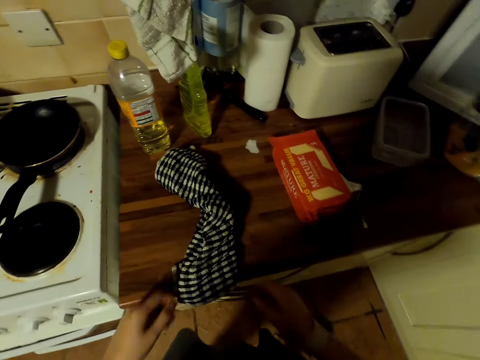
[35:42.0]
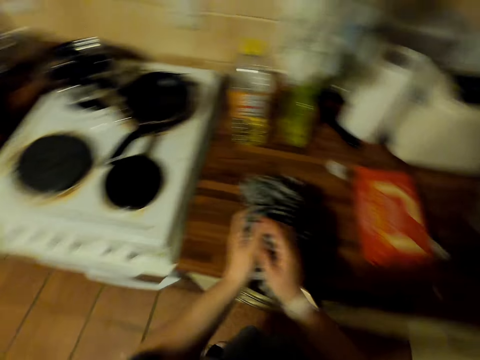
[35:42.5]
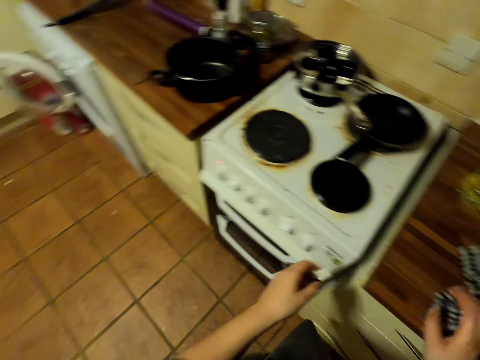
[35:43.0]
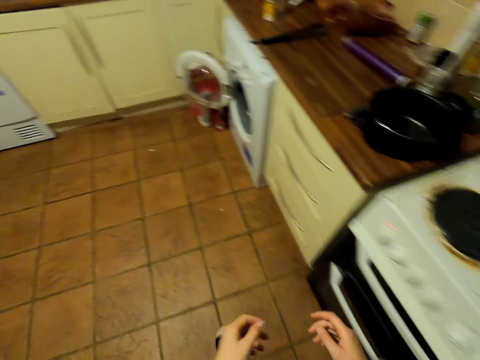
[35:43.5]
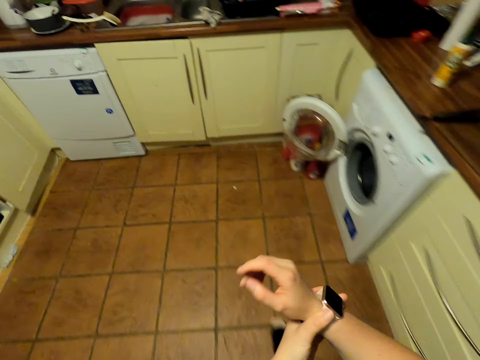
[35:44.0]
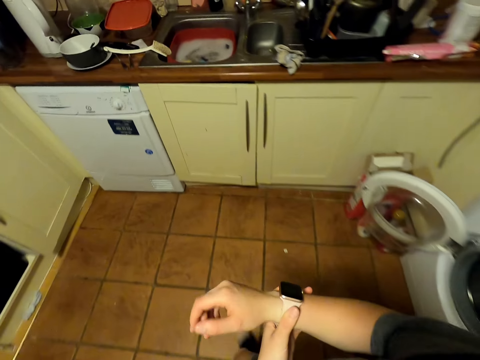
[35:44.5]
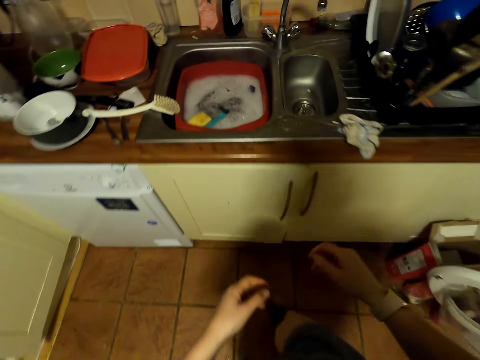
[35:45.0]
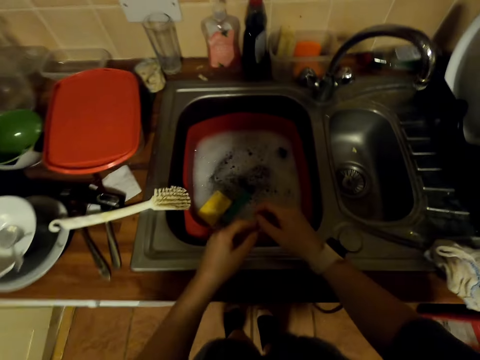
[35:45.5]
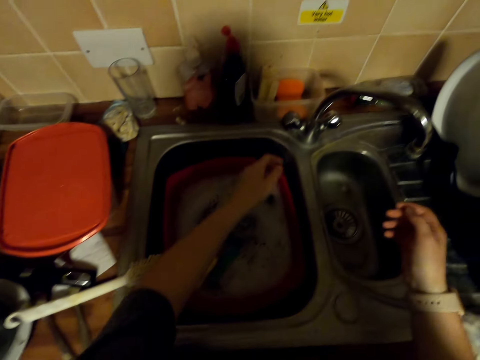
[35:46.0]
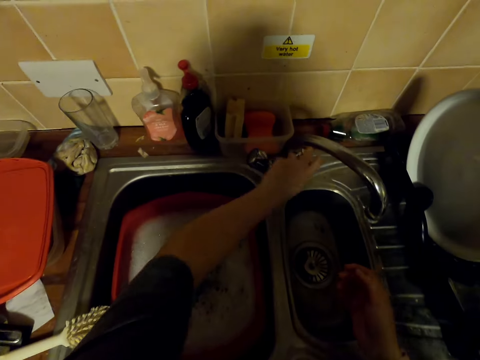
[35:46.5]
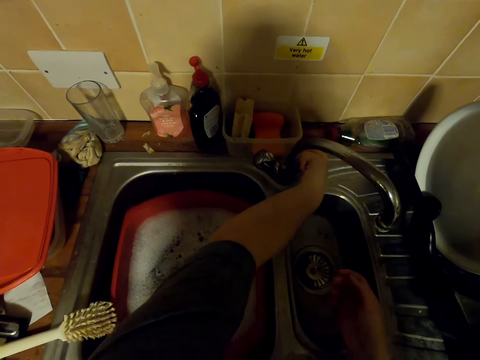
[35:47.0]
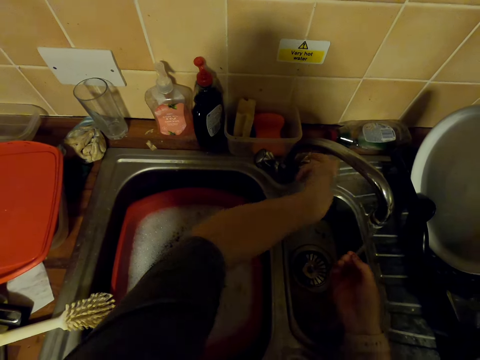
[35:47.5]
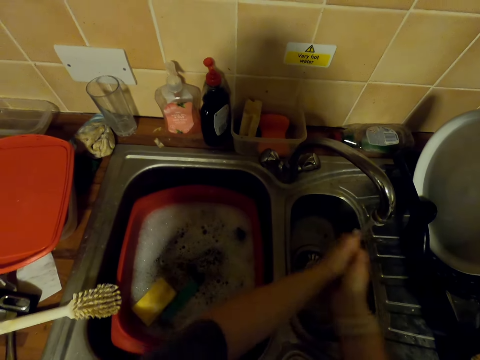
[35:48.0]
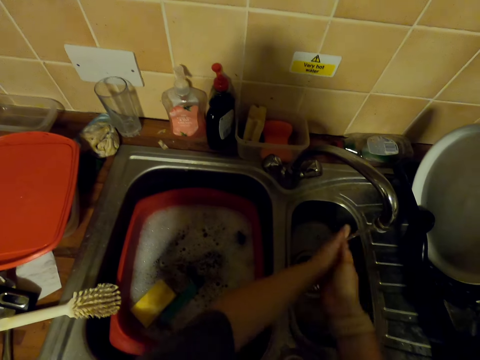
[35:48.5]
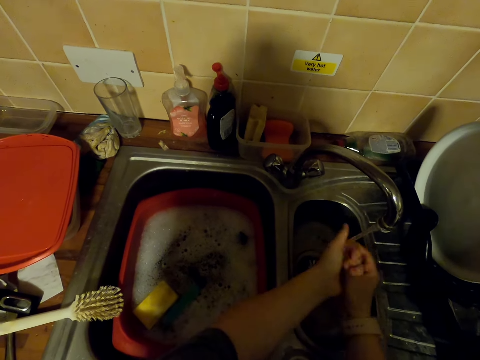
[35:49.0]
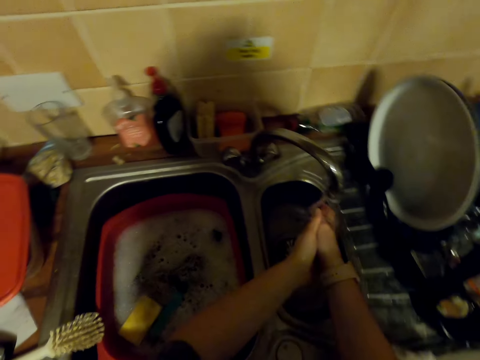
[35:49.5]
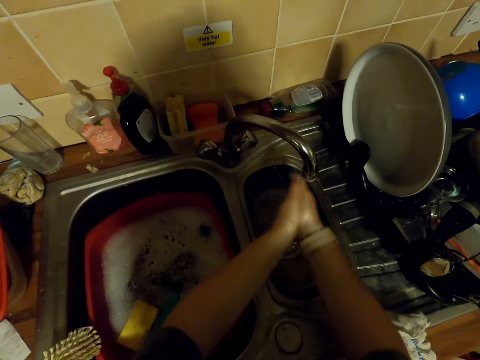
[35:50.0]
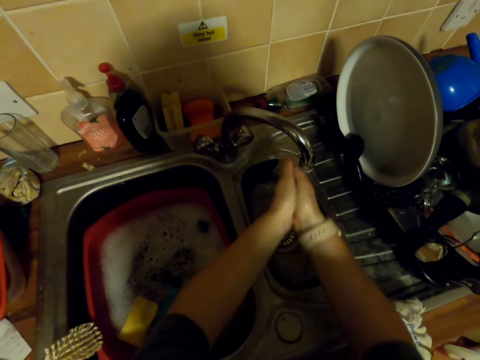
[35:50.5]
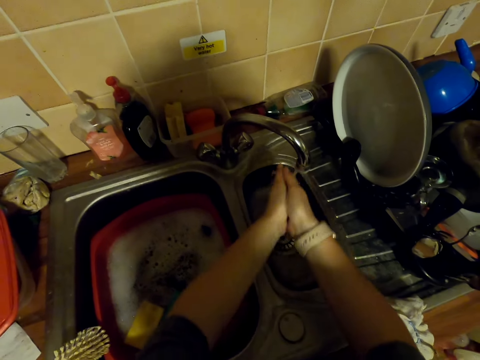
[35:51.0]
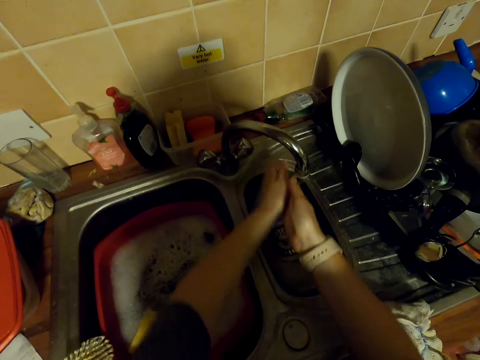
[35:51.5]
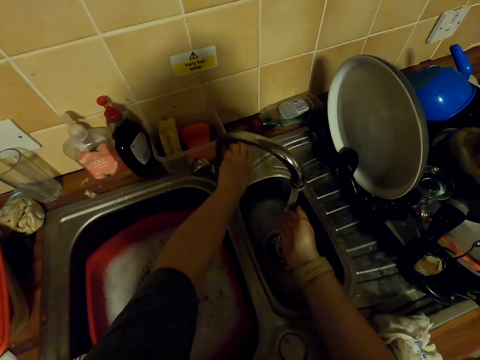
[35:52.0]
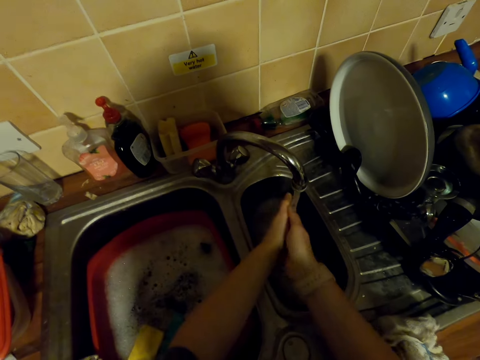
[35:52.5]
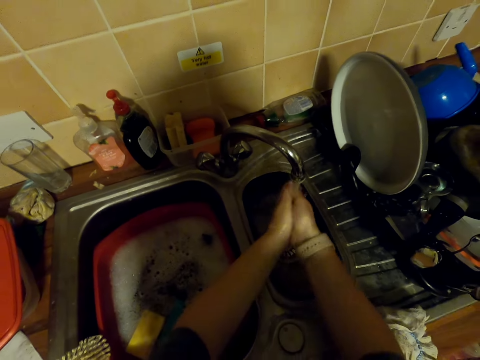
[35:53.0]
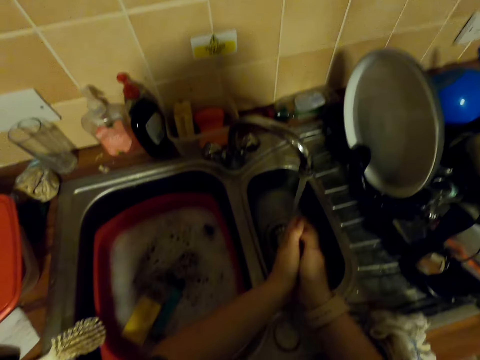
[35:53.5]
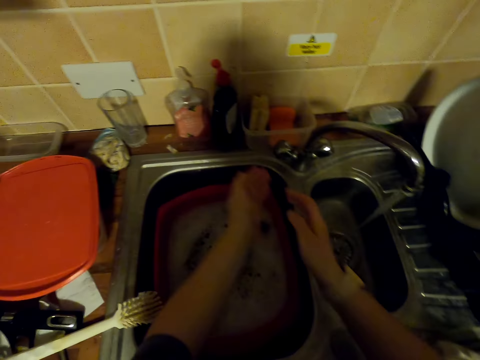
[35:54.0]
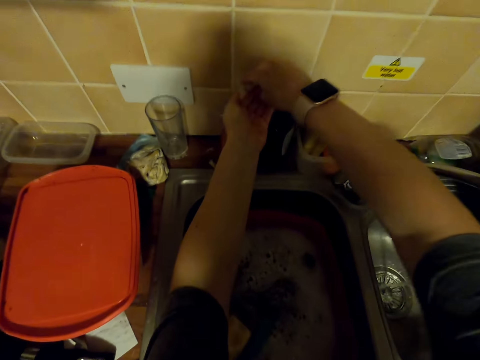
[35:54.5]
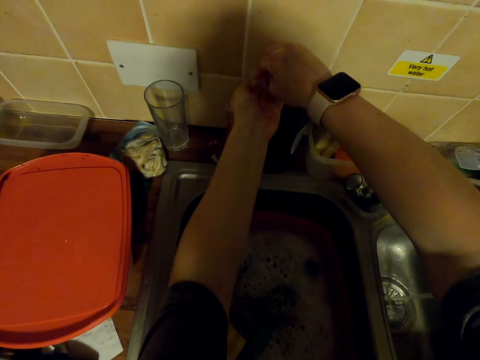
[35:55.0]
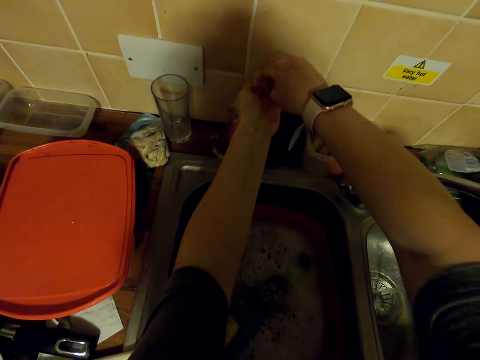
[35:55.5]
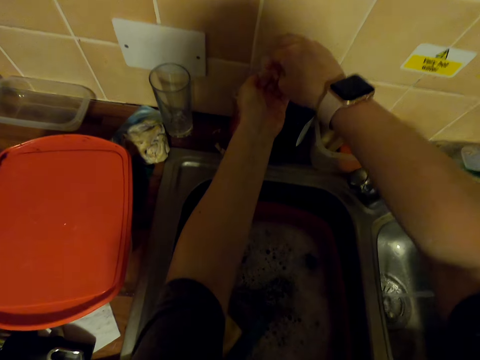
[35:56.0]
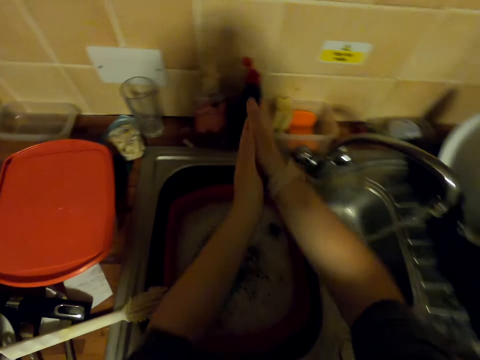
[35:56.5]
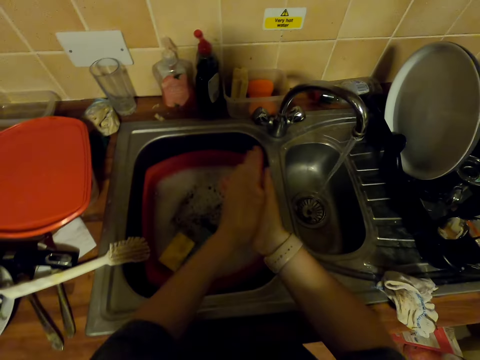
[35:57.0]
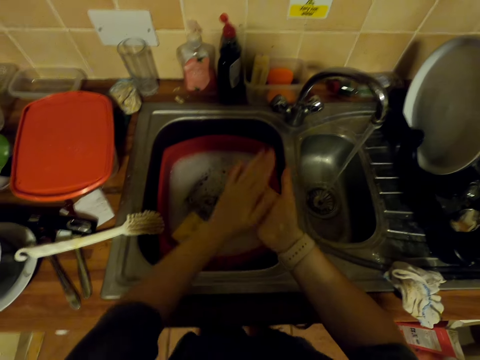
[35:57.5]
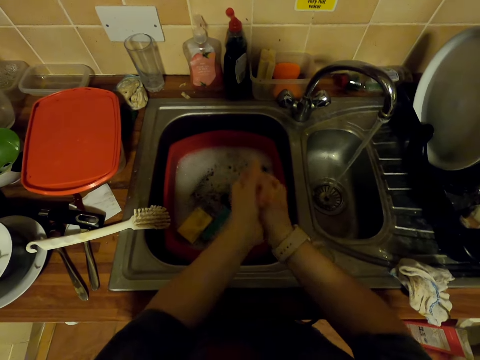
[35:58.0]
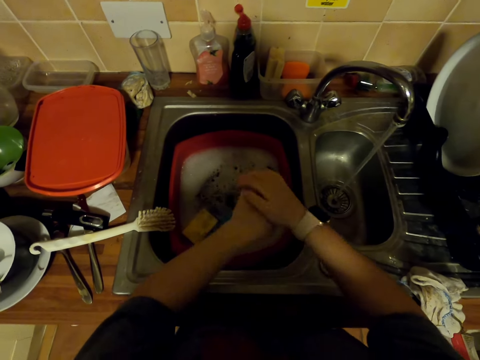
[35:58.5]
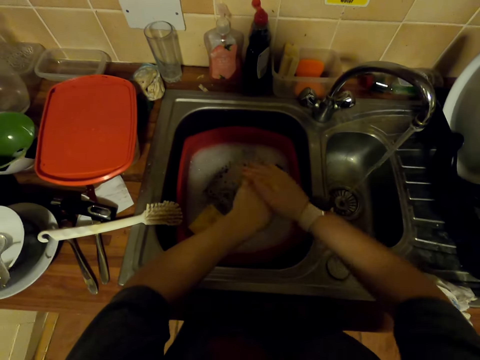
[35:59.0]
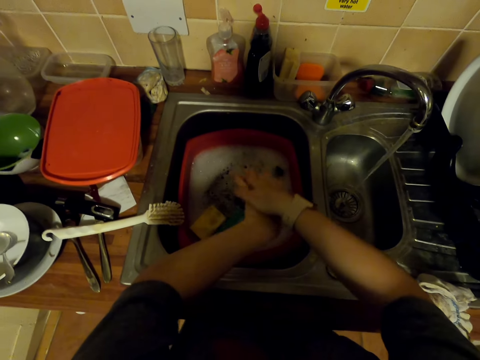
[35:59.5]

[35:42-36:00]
The camera wearer wipes her hands with a kitchen towel. She walks towards the sink. She adjusts her watch. She opens the faucet. She washes her hands in the sink. She turns the faucet. She washes her hands in the sink again. She shakes her hands in the sink. She adds soap in the hands. She presses the soap dispenser. She rubs her hands with soap.

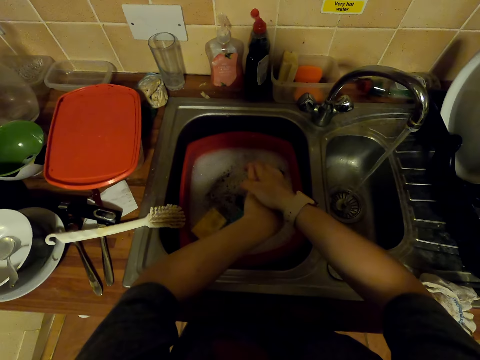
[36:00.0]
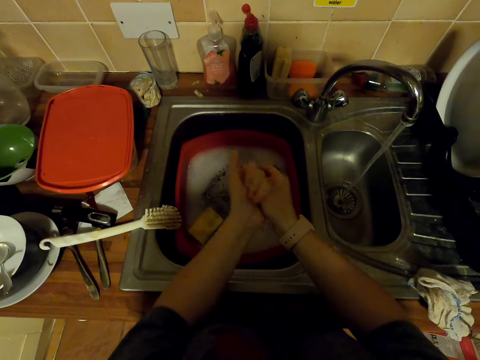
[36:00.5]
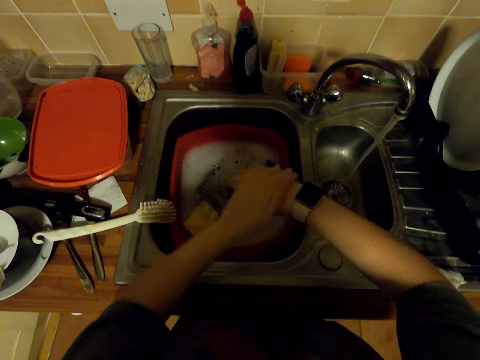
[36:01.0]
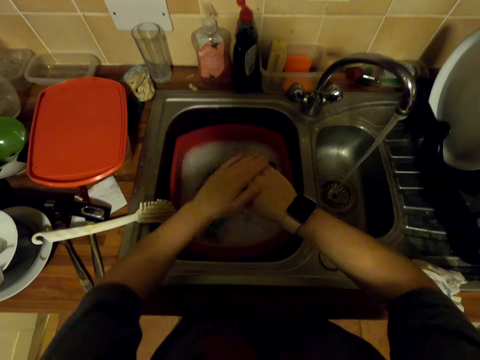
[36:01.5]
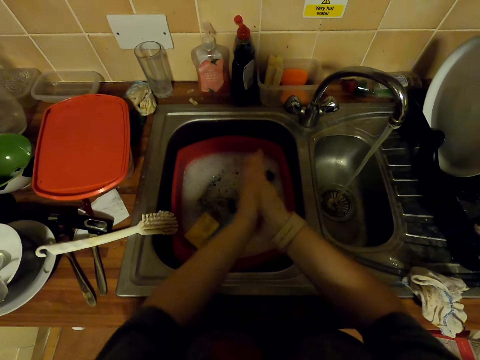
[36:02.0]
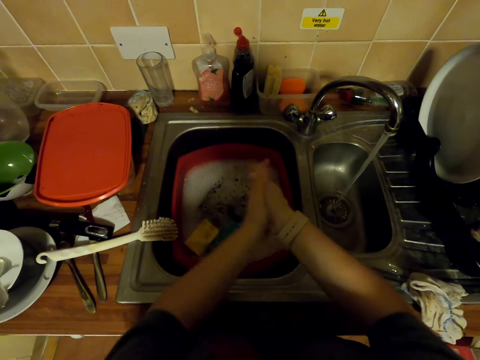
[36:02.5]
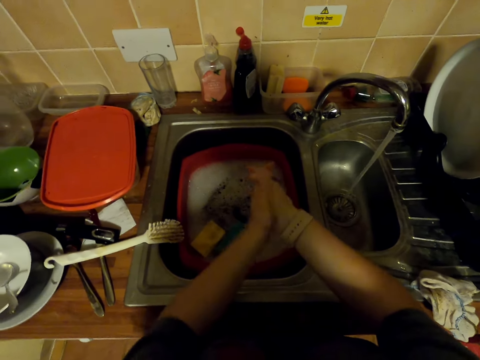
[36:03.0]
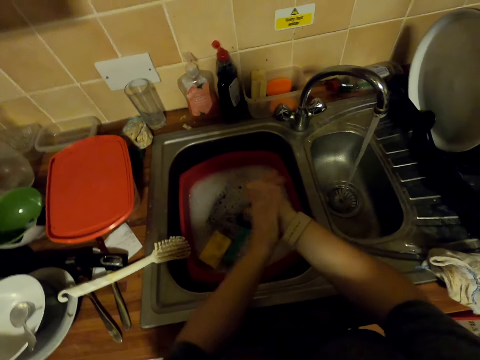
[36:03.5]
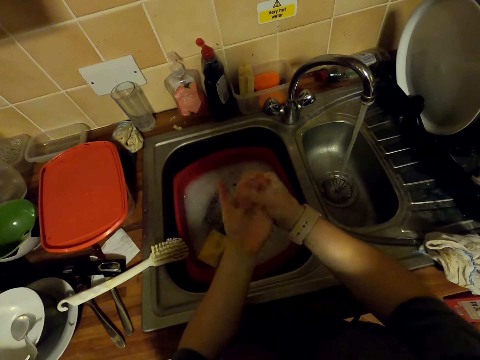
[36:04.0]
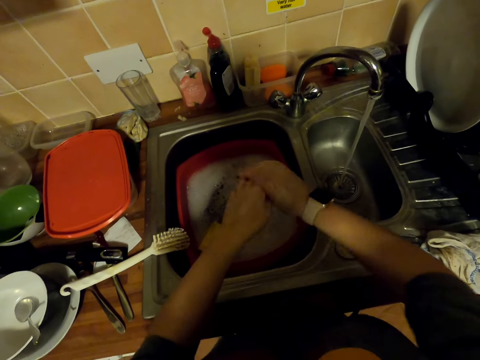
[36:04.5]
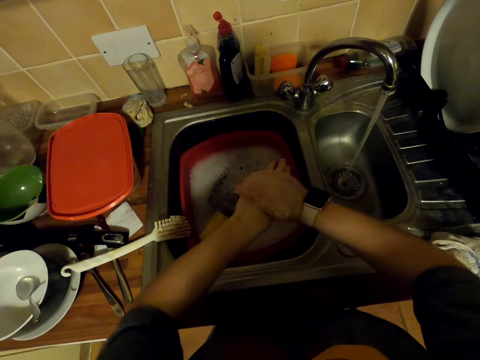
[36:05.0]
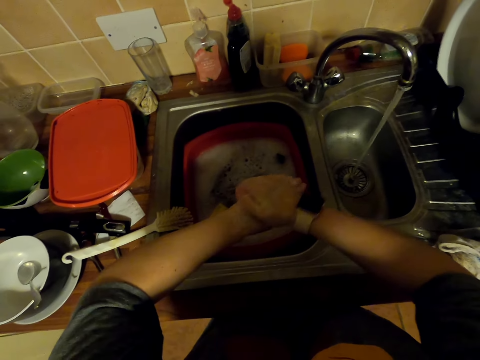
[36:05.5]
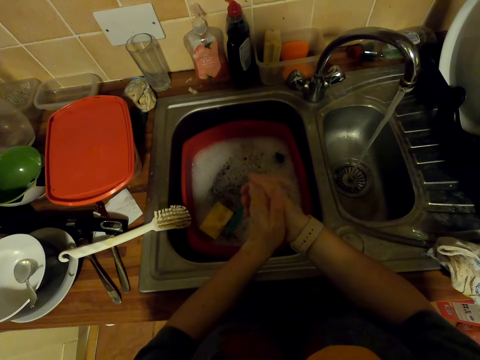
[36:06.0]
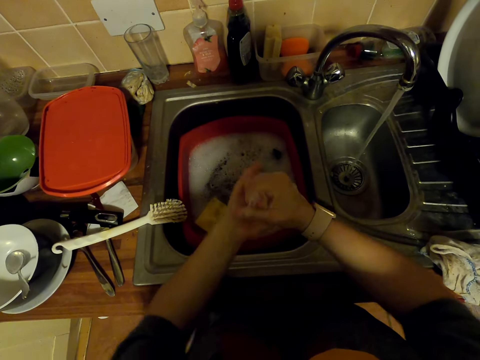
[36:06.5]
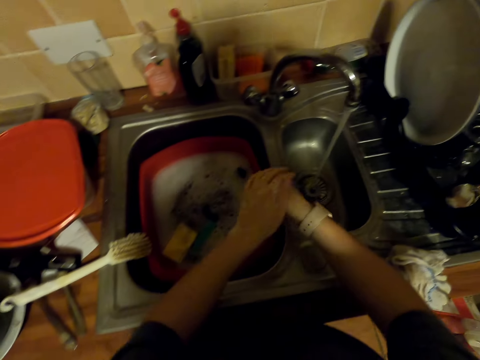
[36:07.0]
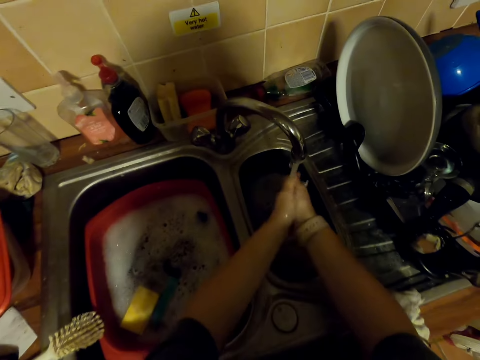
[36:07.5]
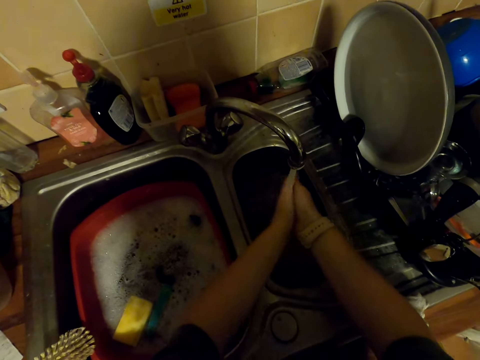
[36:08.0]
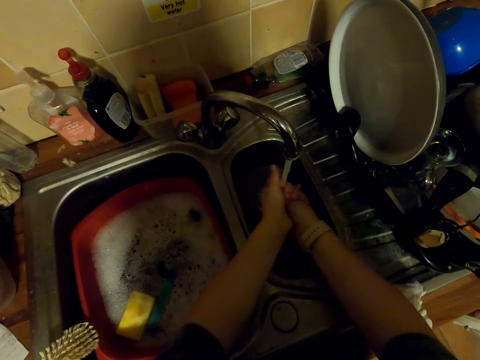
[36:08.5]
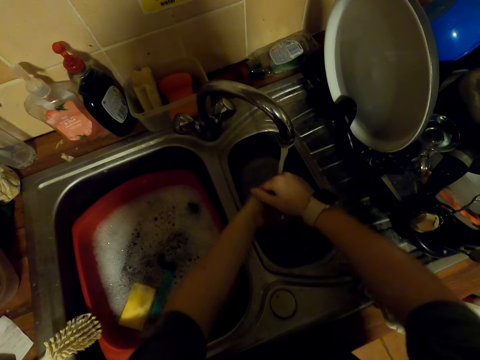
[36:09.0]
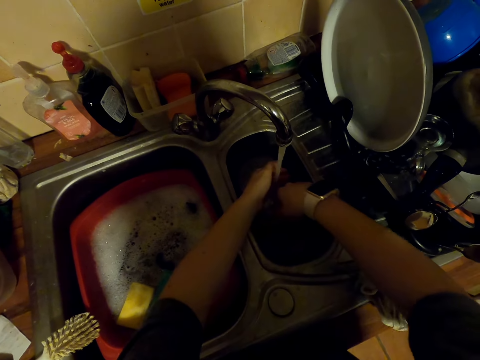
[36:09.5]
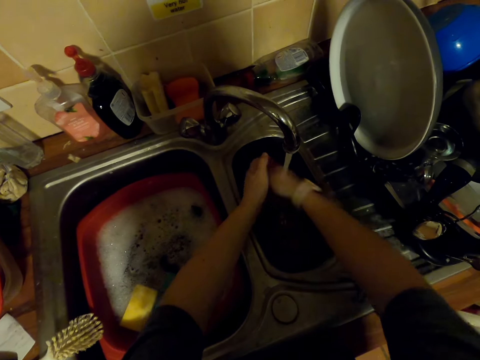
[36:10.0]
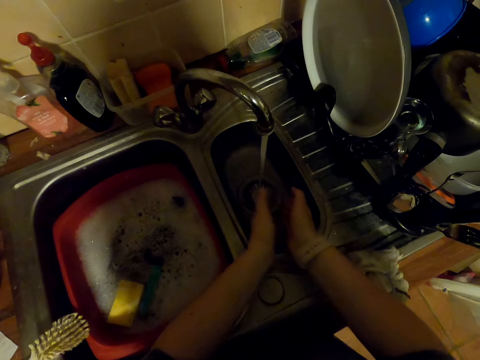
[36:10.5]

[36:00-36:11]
The camera wearer washes hands in the sink.
